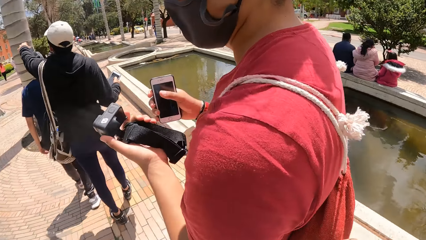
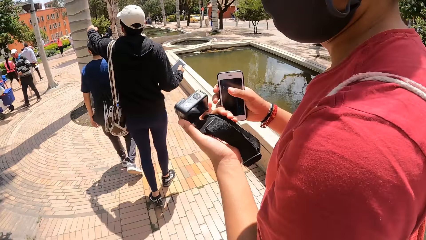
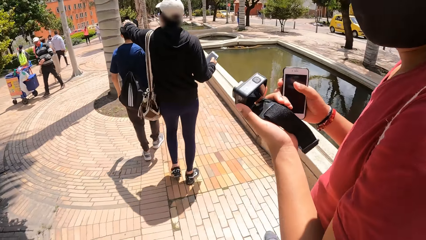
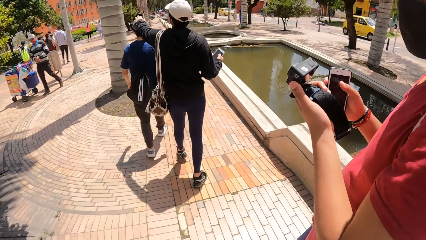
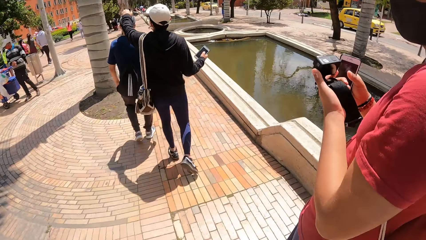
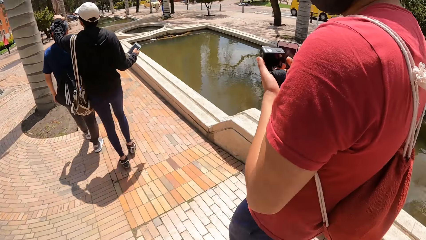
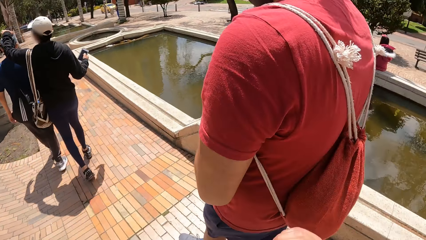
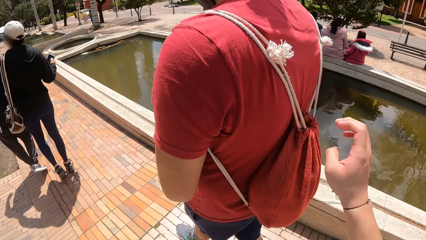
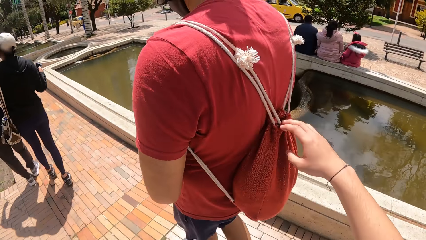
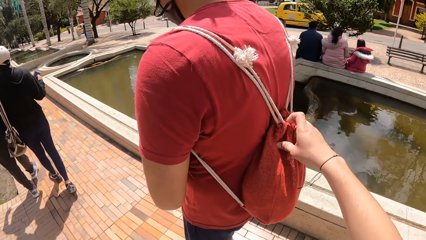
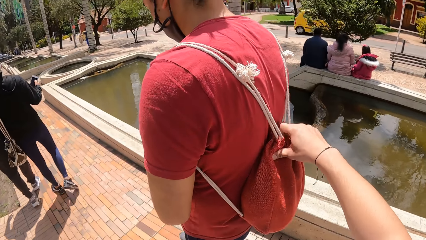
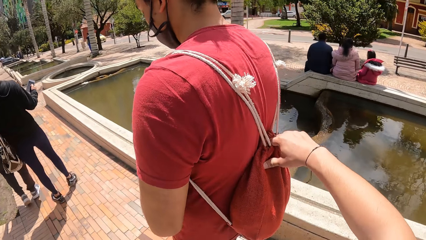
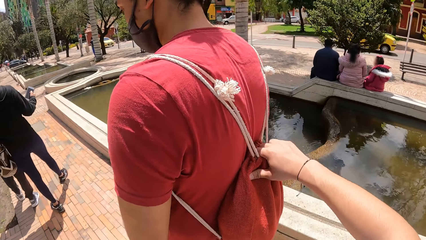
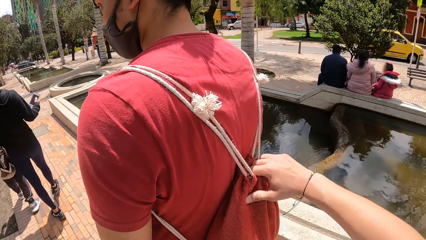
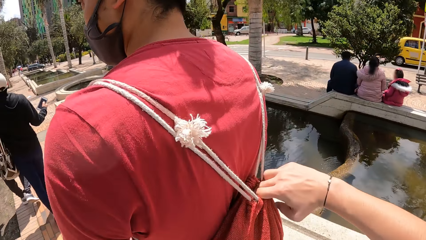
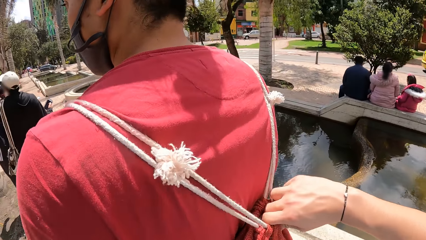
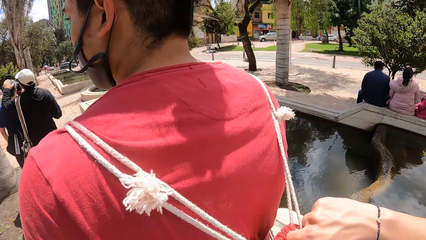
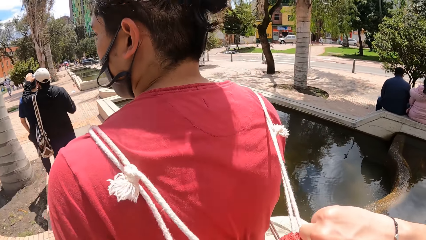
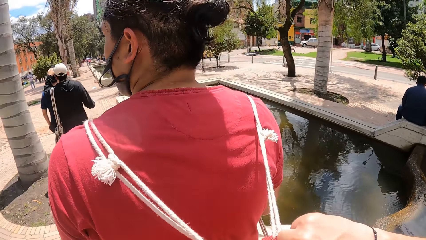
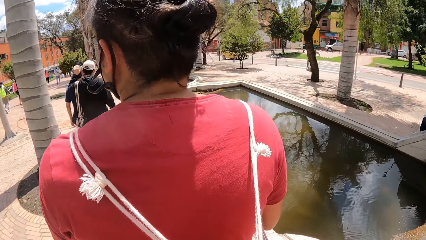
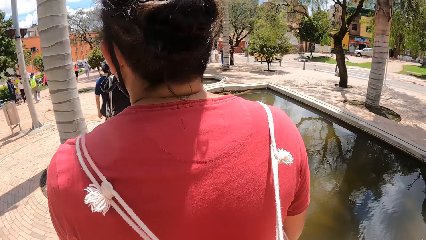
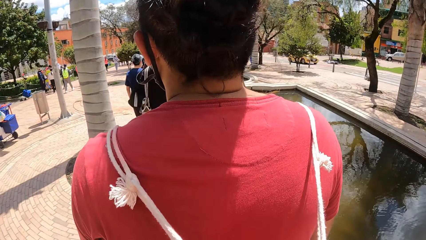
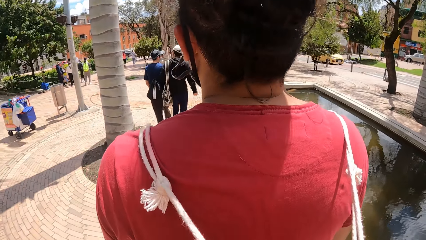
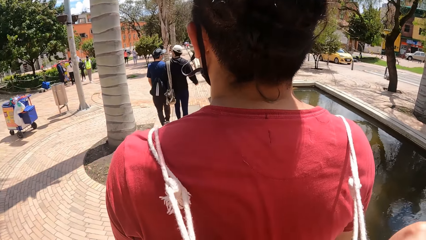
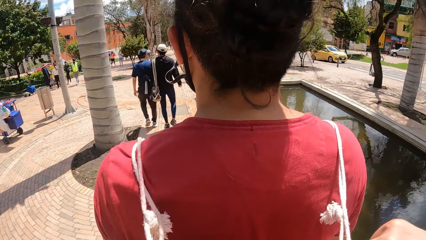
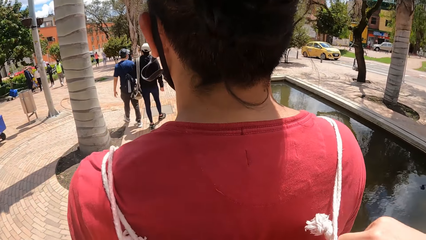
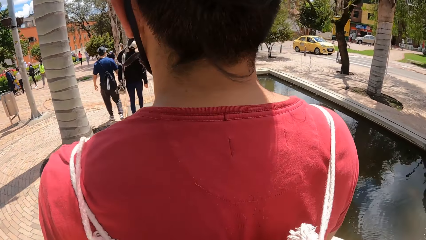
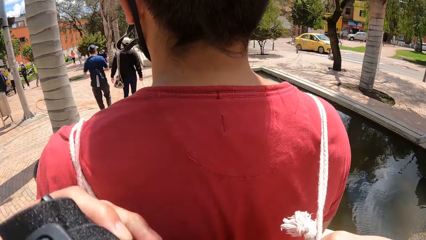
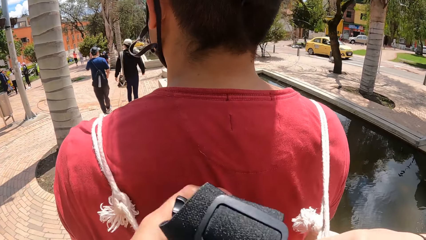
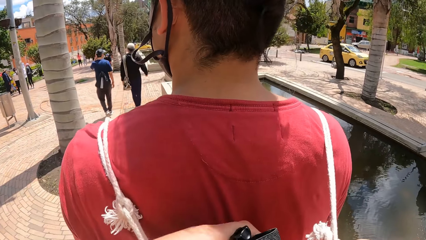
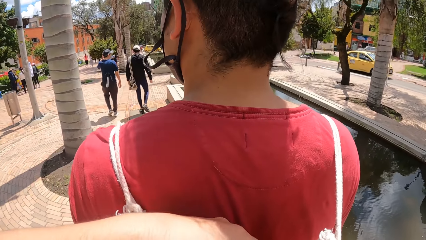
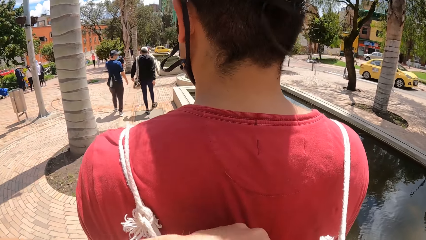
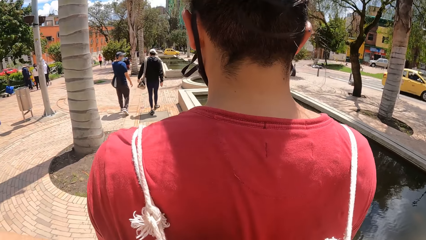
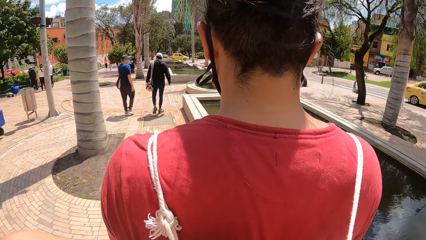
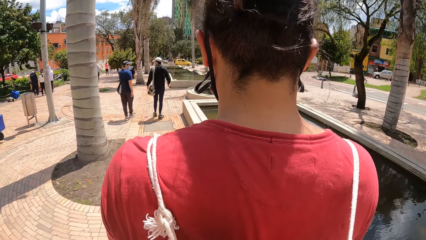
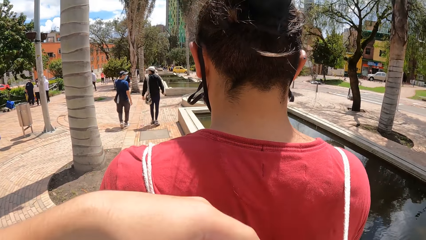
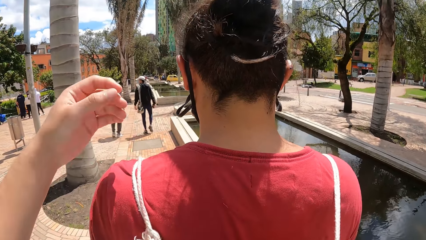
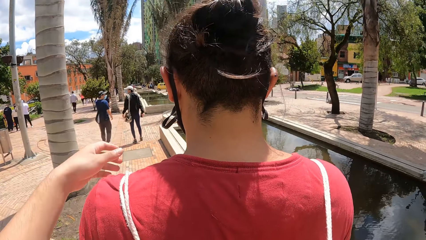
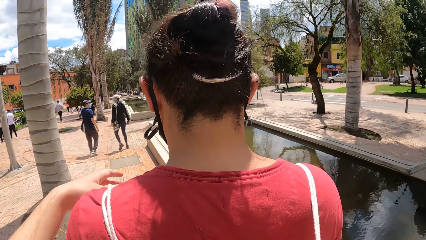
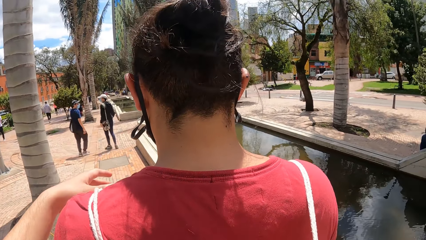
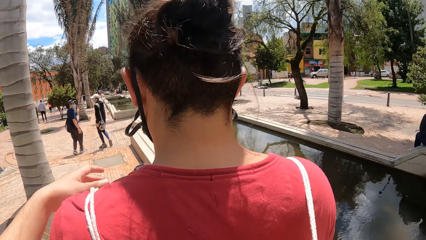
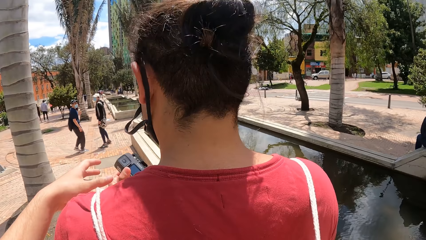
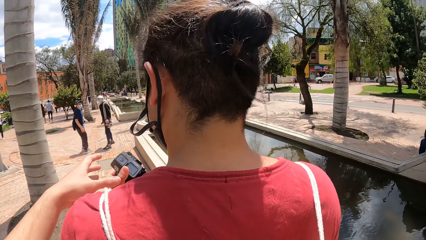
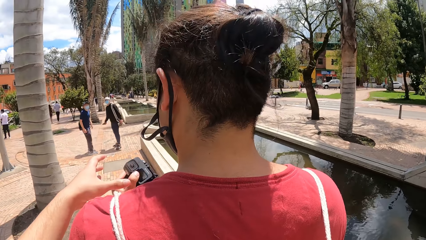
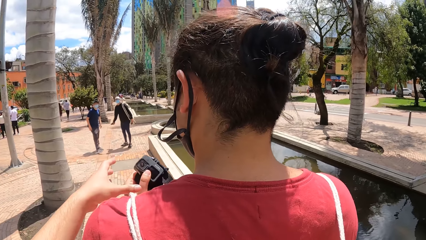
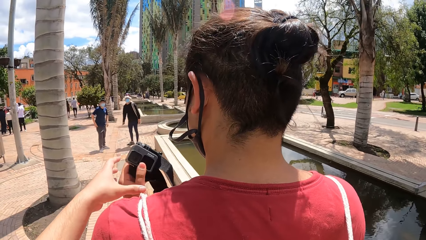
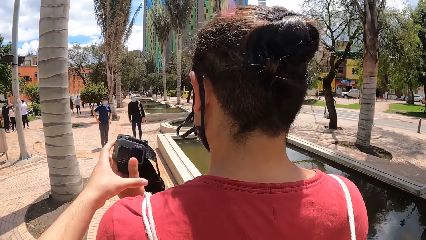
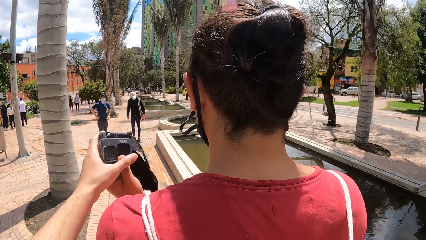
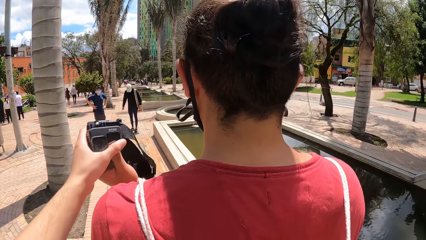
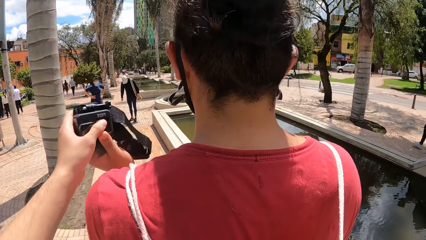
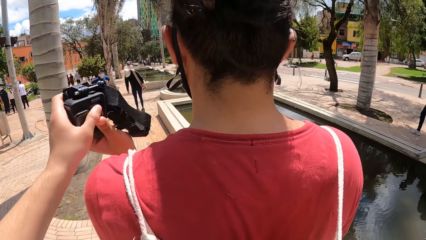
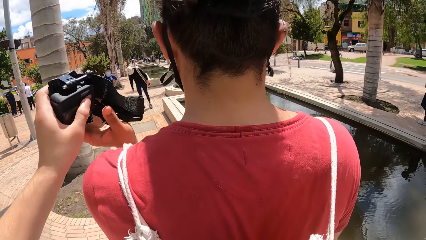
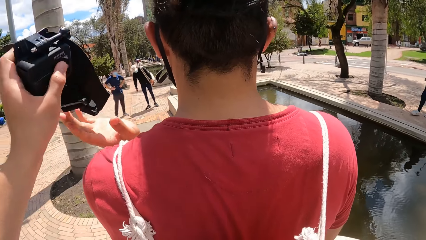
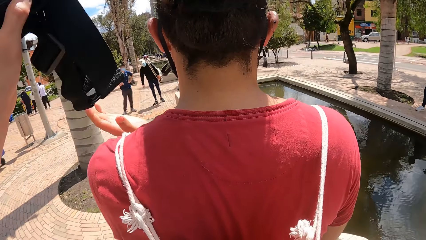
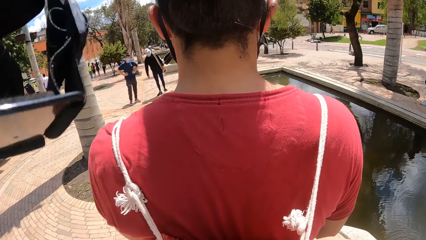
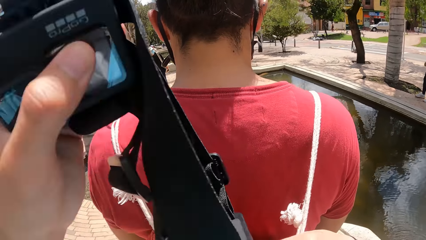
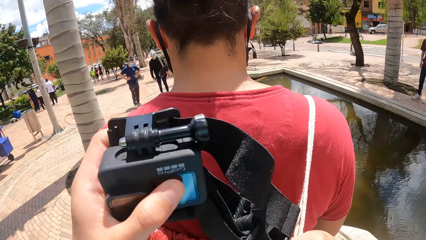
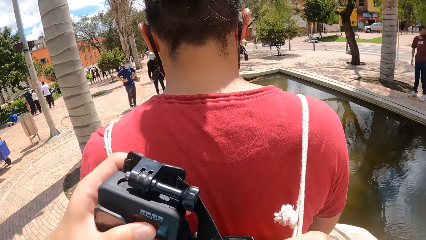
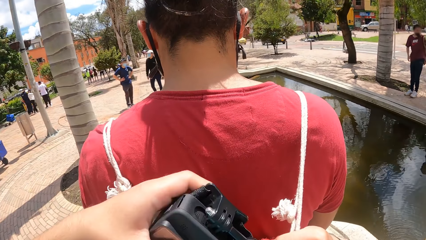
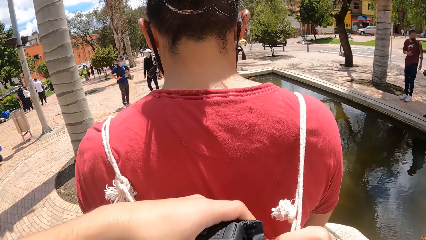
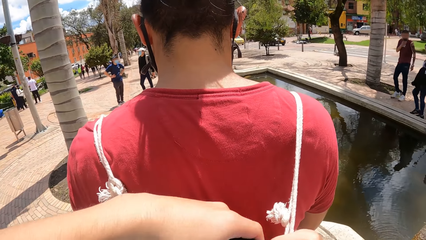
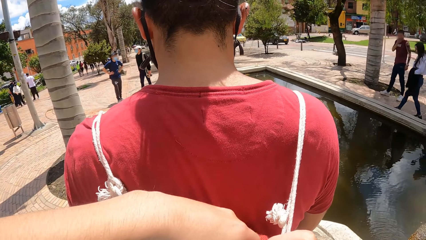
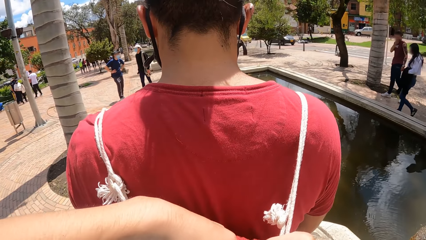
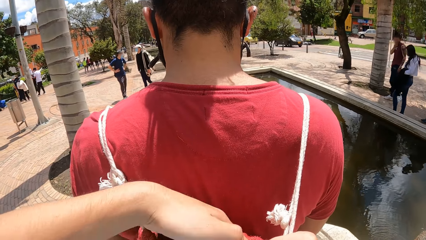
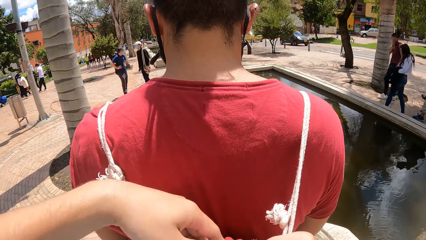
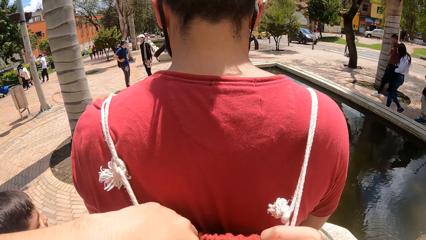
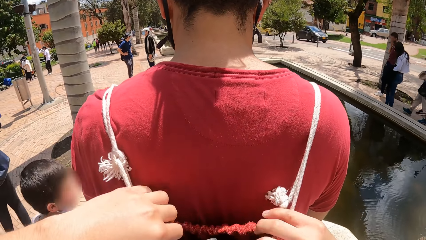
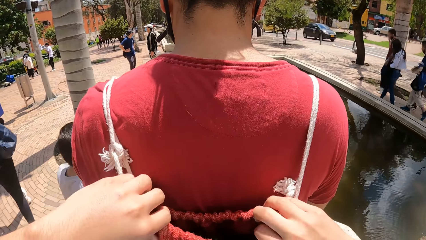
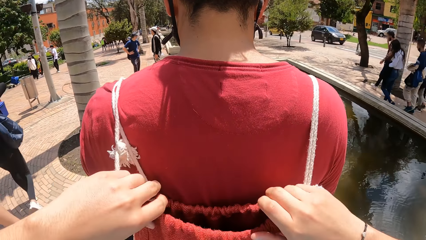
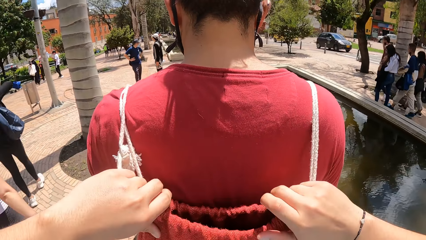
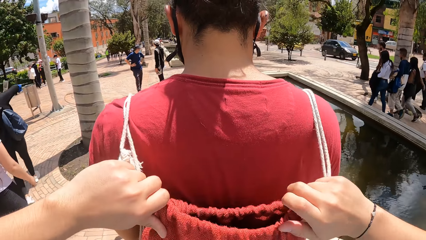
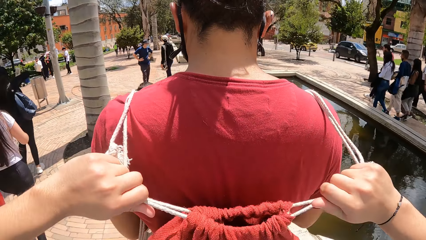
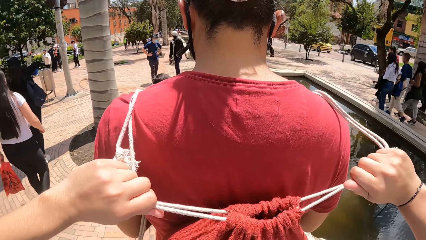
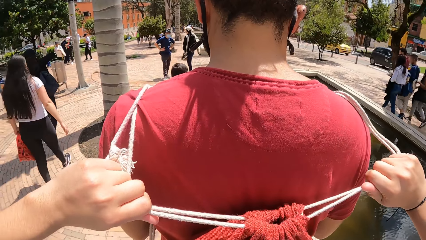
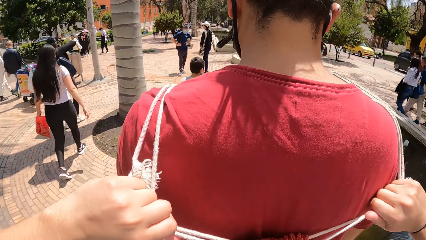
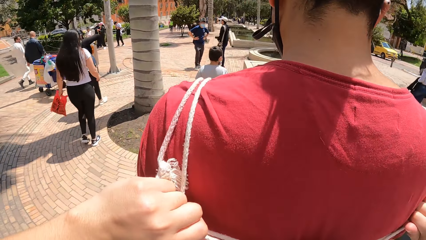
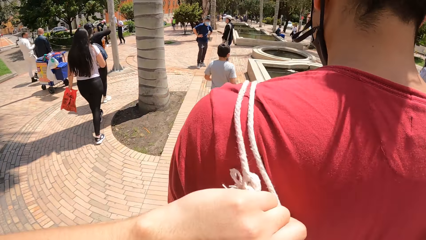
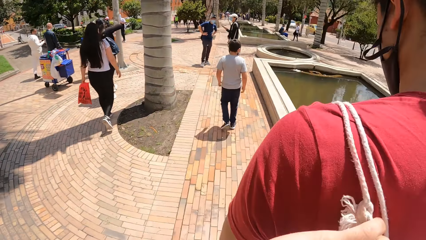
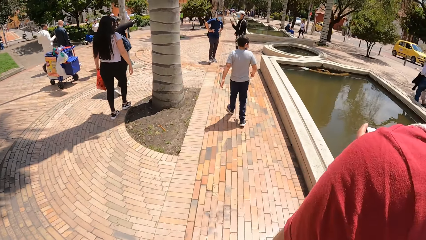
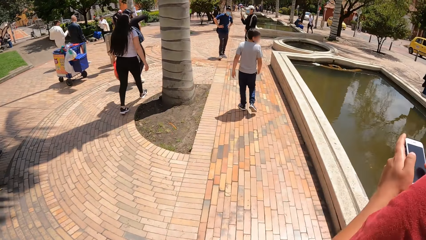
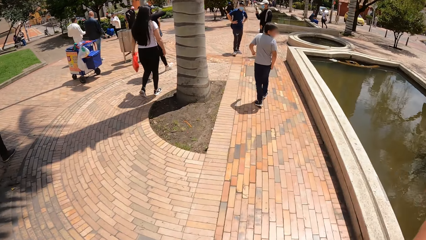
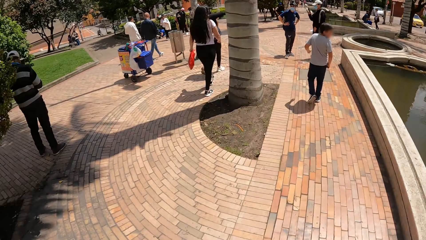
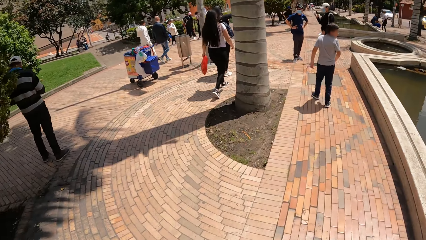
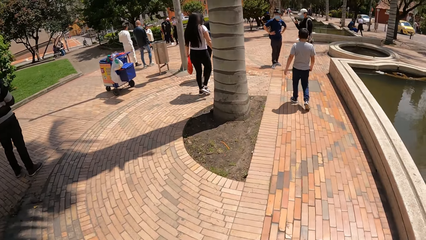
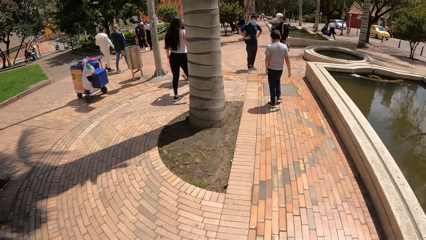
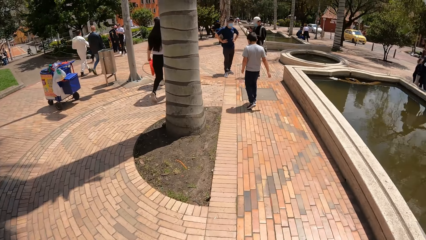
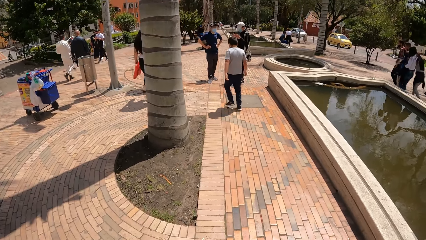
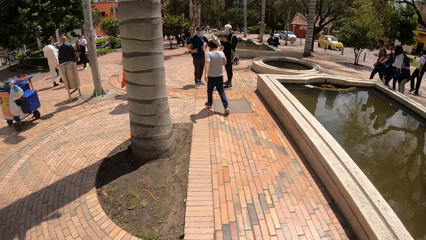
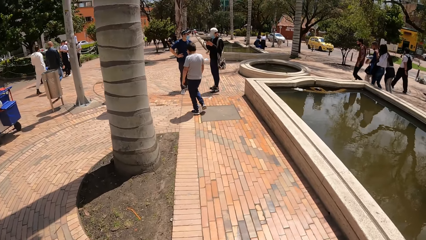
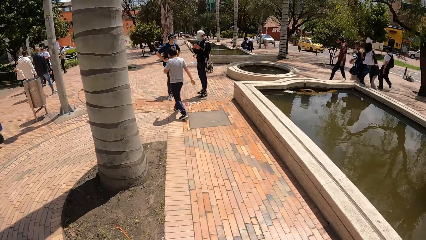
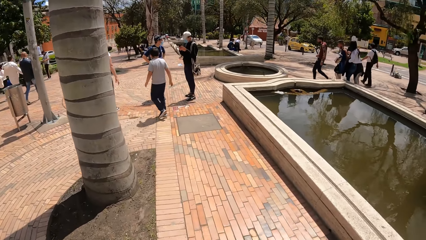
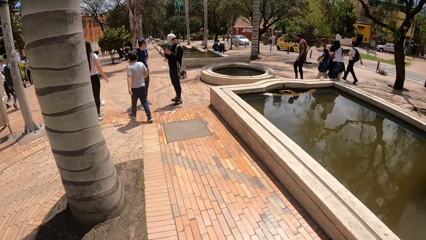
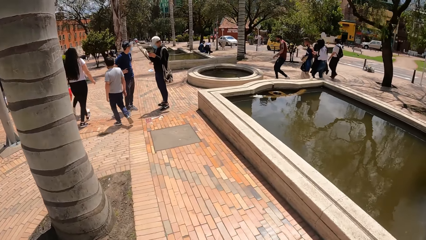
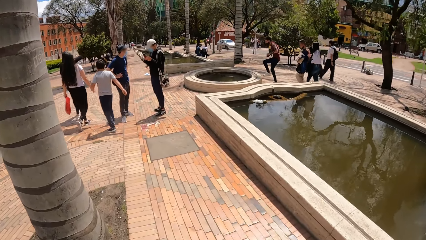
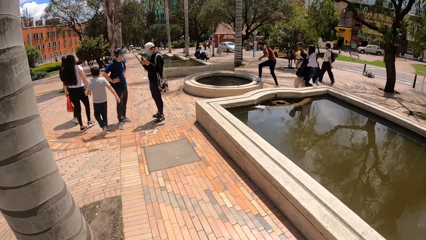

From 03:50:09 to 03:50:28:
The camera wearer opens the man's bag with his right hand. He touches the bag. He puts the camera in the man's bag with his left hand. The man gives the camera in his left hand to the camera wearer on the walk way. The camera wearer collects the camera from the man with his left hand. He puts the camera in the man's bag with his left hand. He closes the man's bag with both hands. He walks on the road. Another man operates the phone with both hands.
